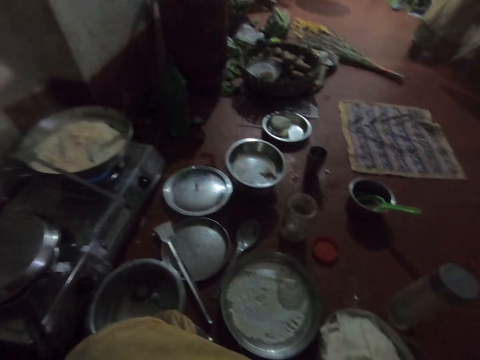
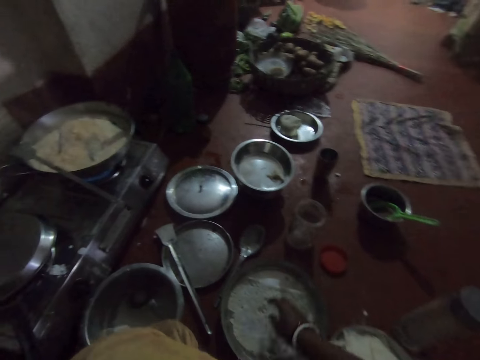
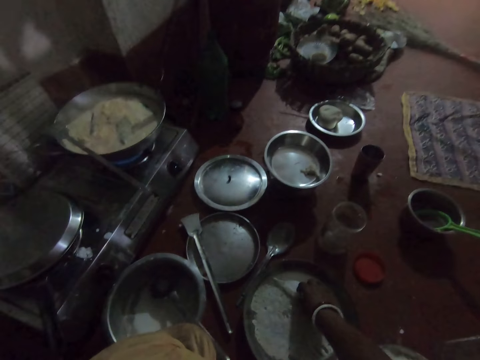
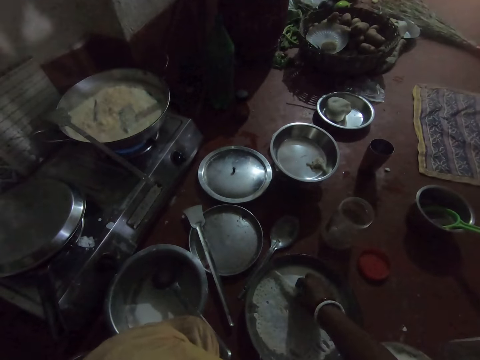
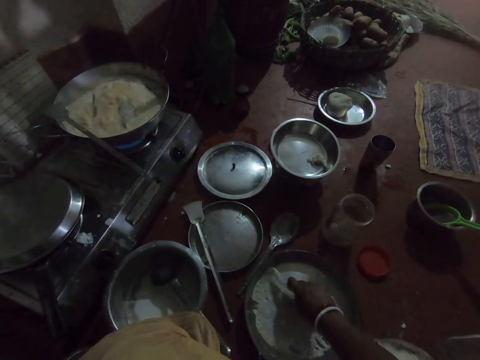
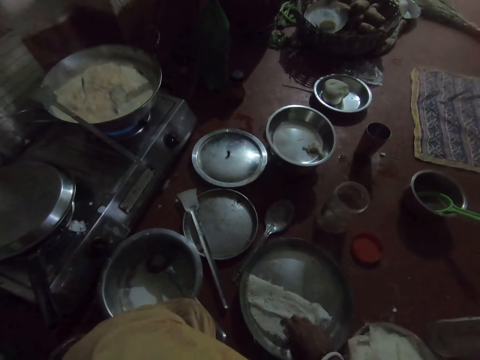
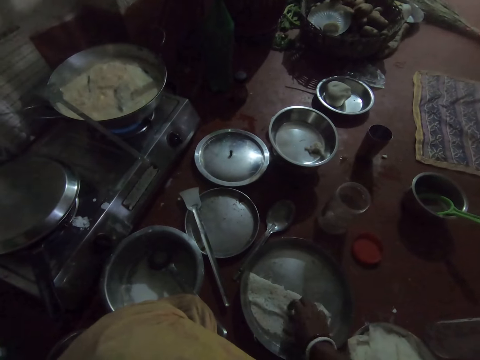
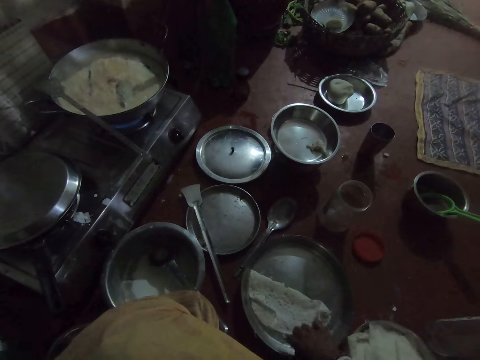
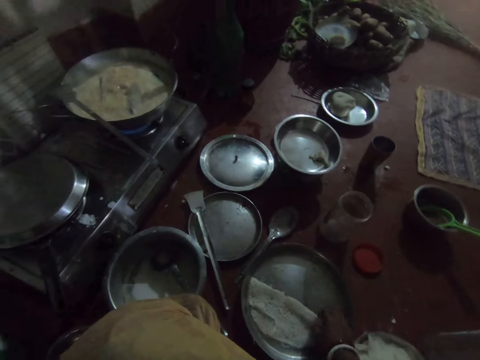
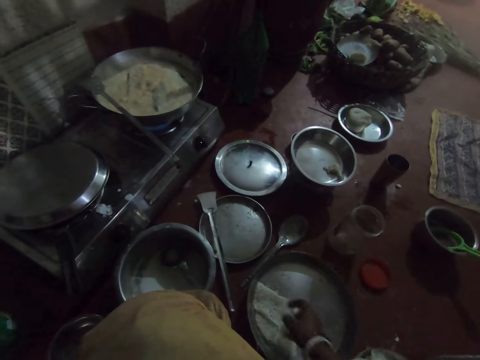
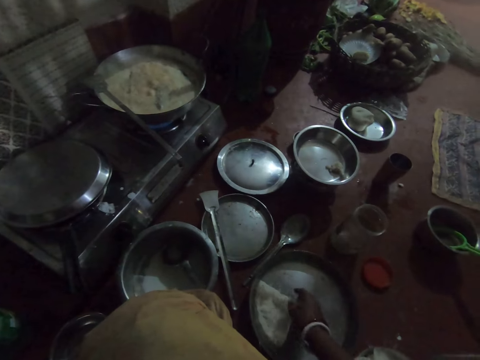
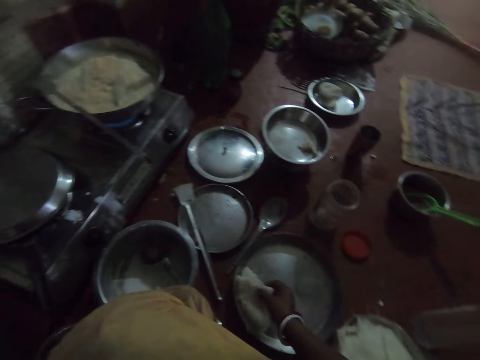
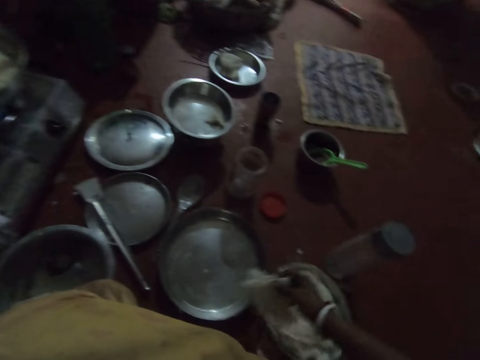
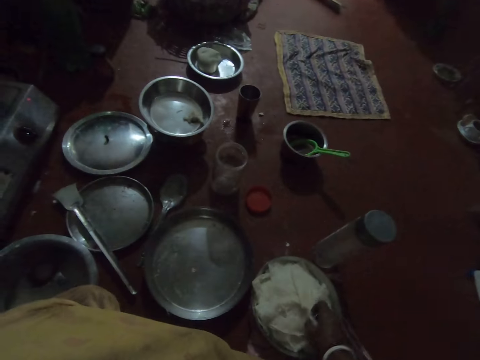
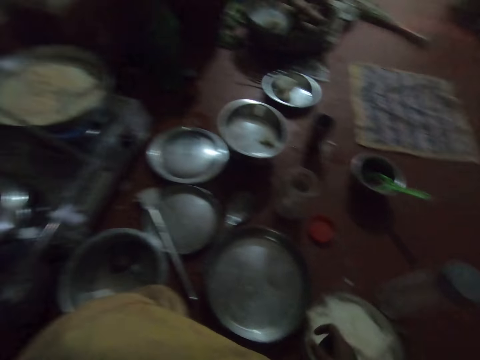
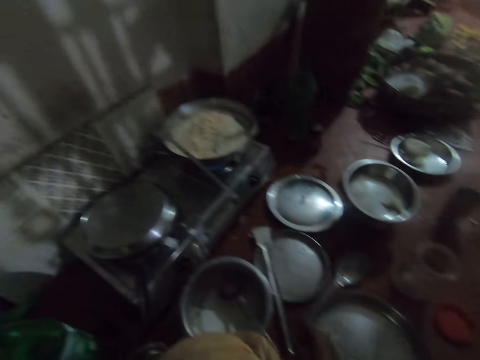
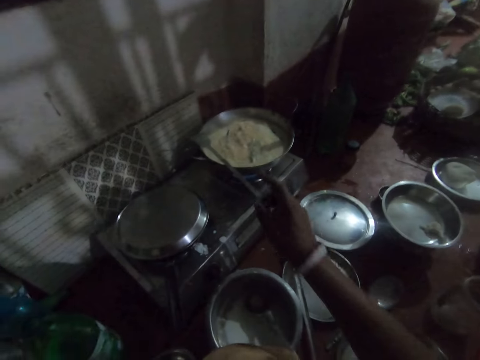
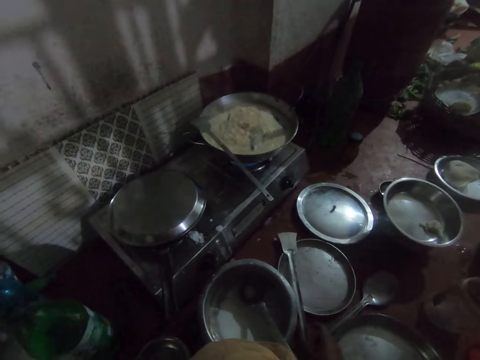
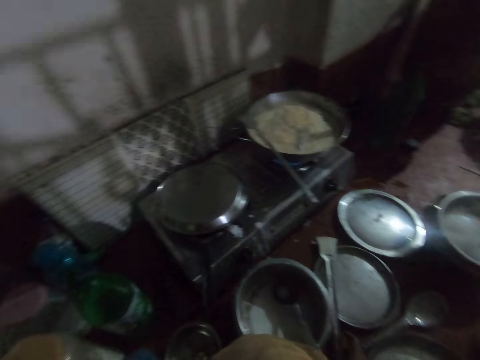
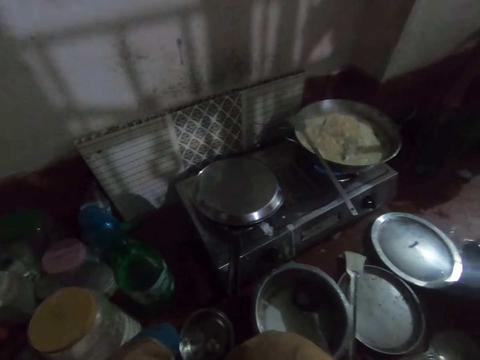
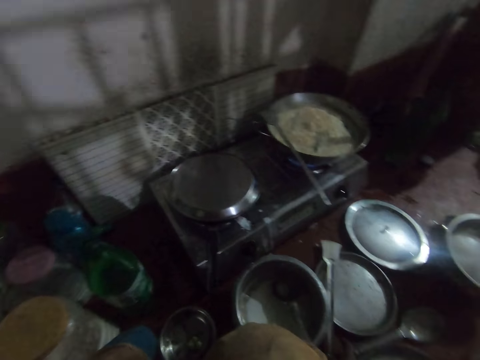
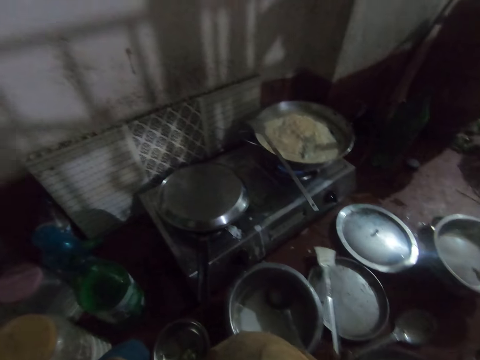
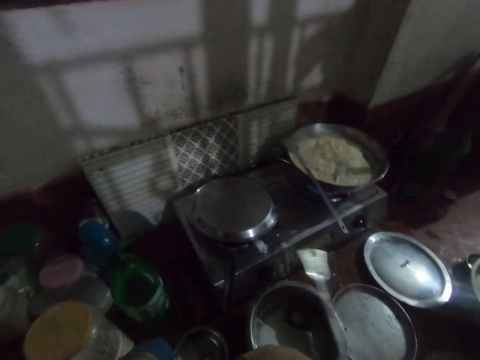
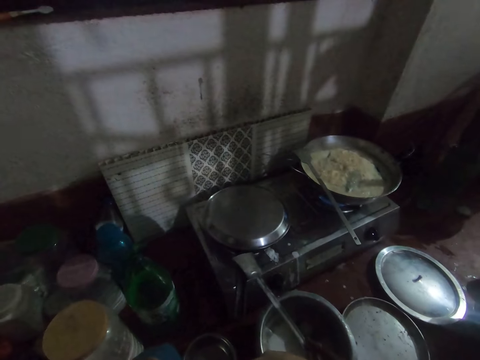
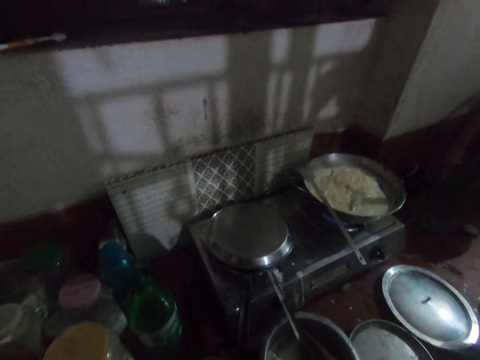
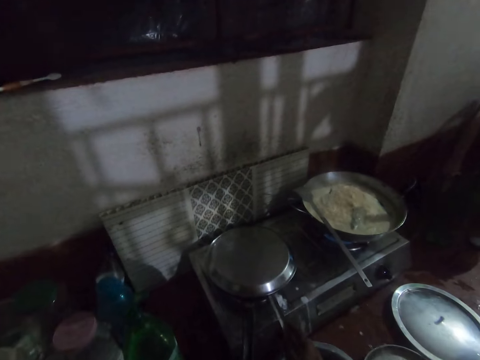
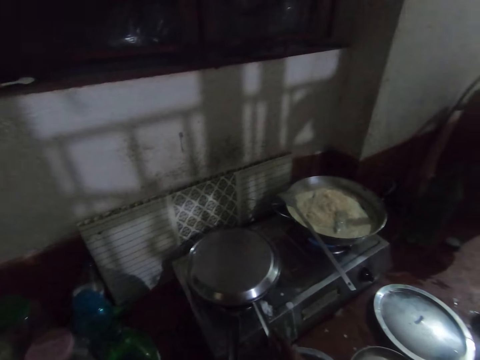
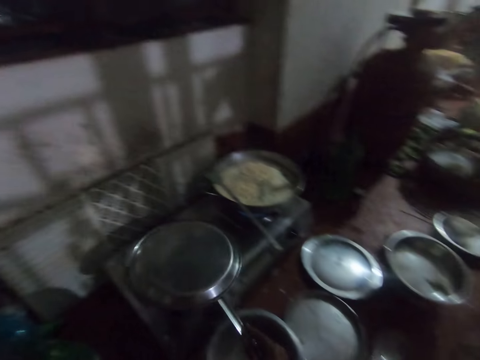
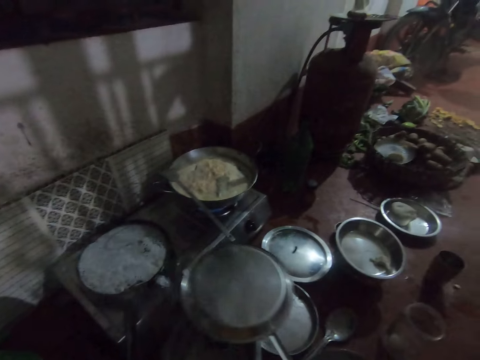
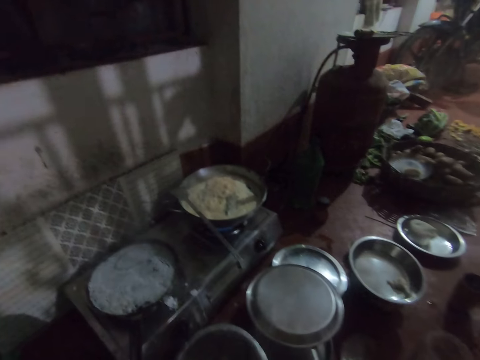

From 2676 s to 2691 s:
A woman moves around the kitchen. The camera wearer interacts with the woman. The woman walks away. The camera wearer folds some dosa in a pan with her right hand. She drops the dosa in a bowl with her right hand. She looks around. She picks up another spoon or spatula from a bowl with her right hand. She places the spatula under the lid or tray. She removes the tray from the pan with the spoon.

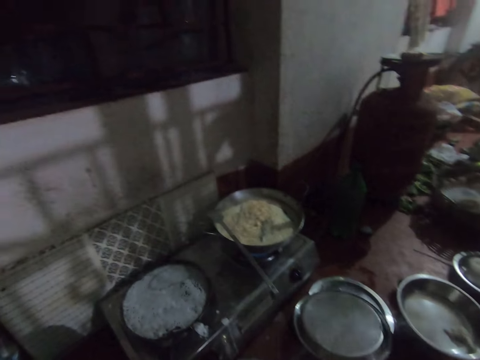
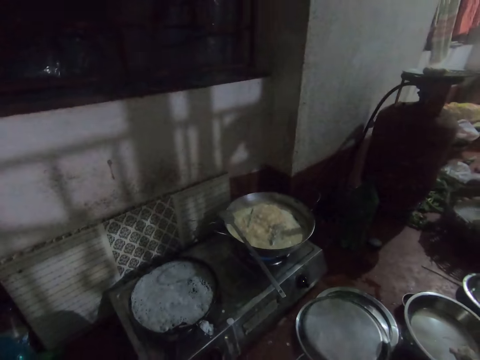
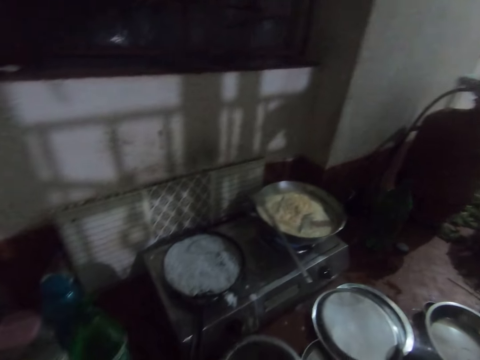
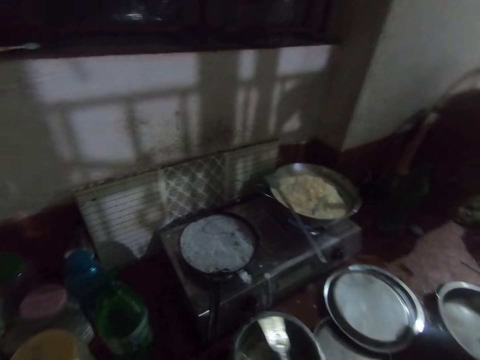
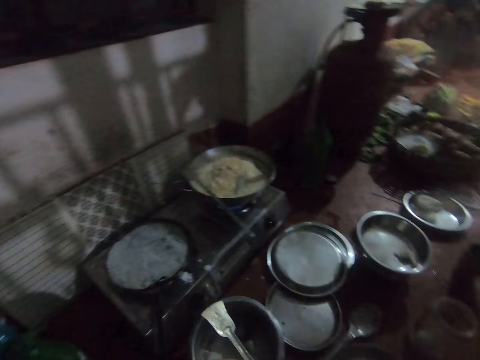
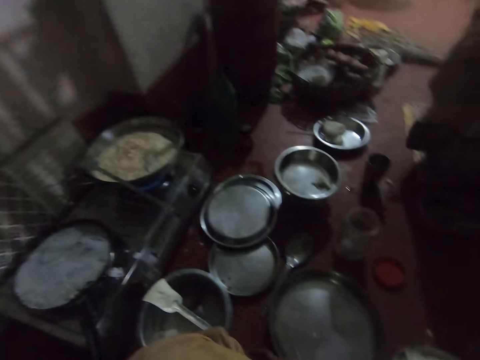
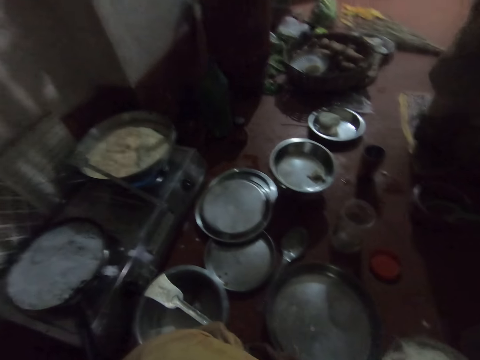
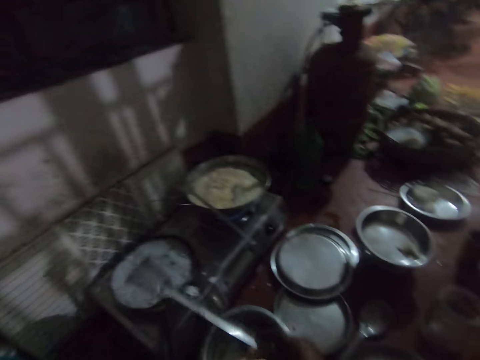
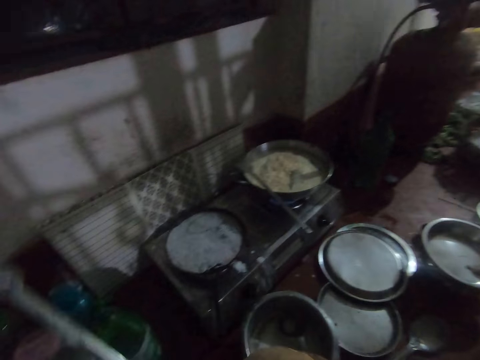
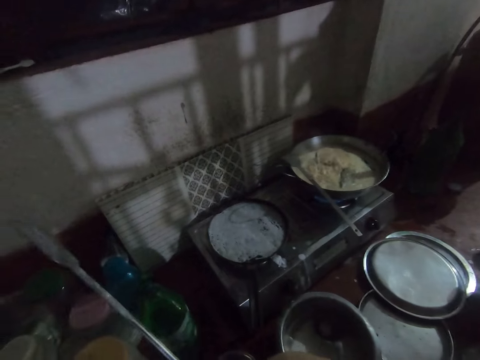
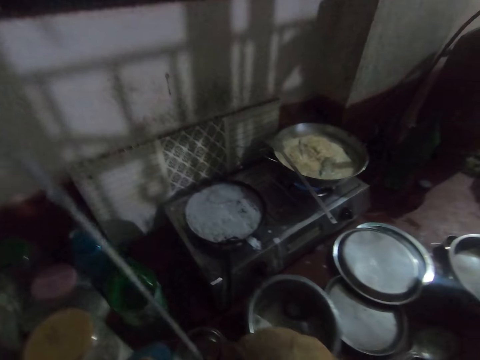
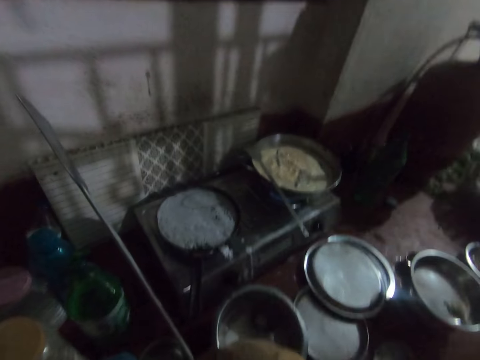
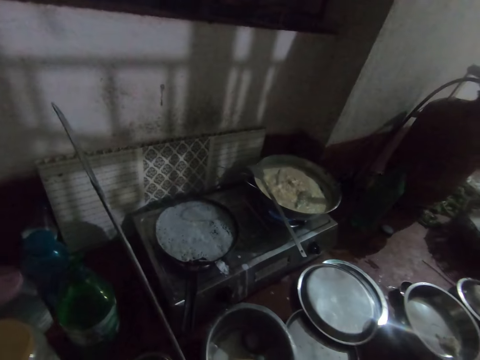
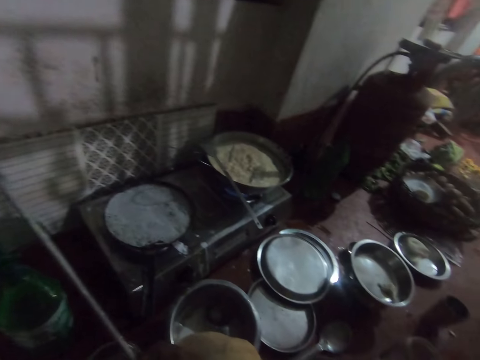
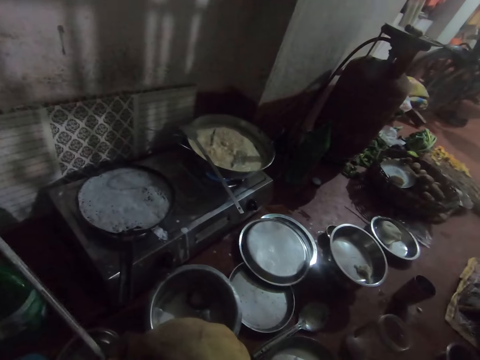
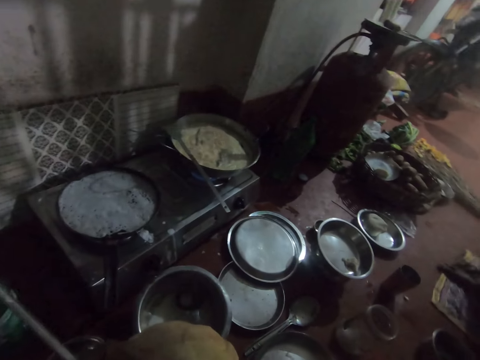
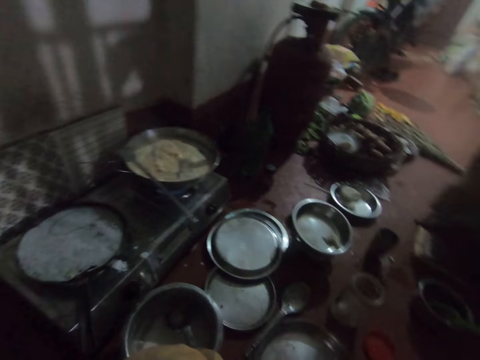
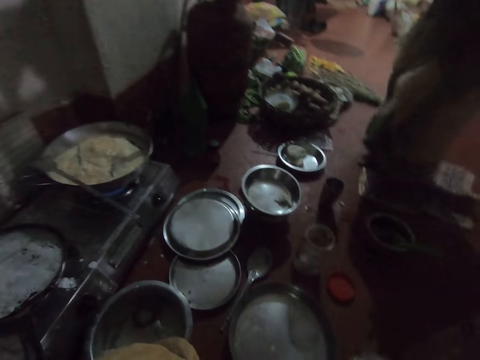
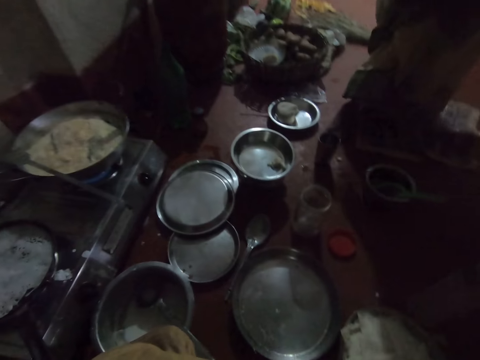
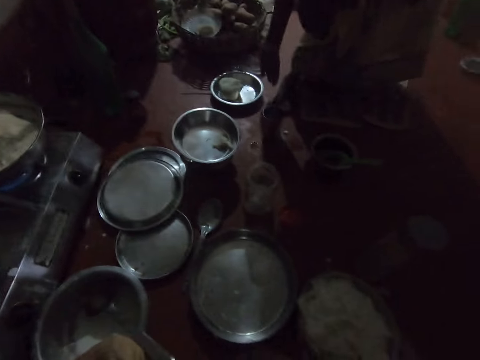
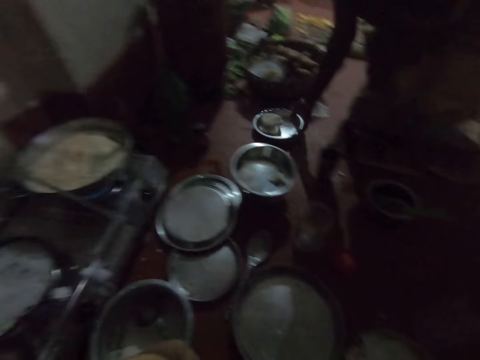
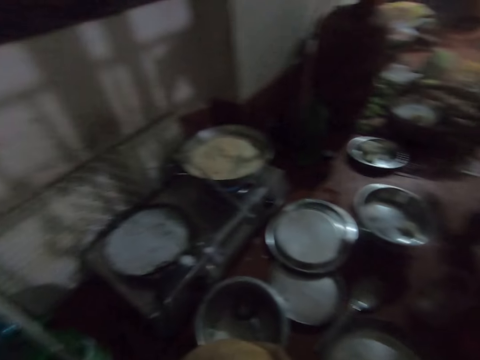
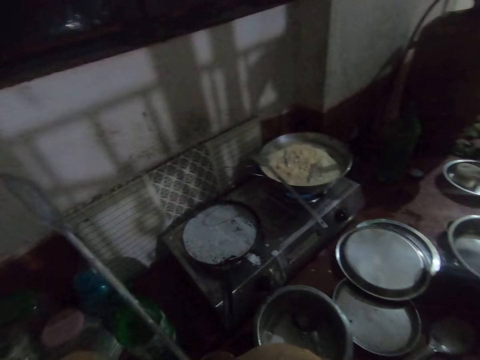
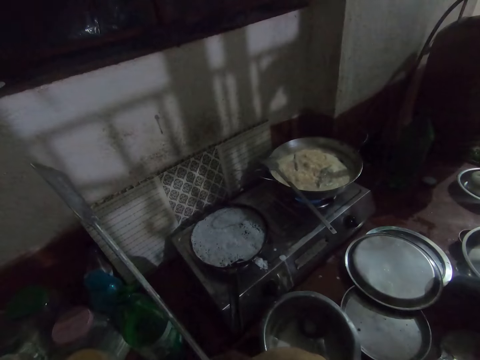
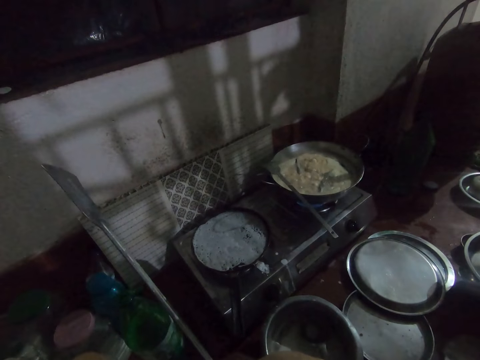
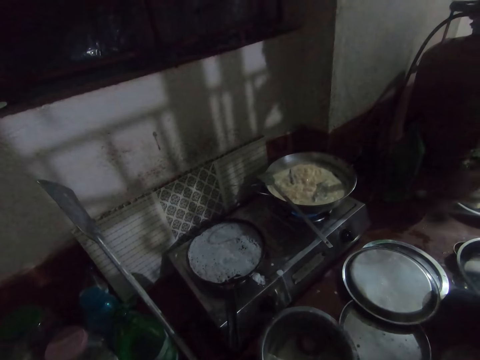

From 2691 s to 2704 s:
The camera wearer drops the tray on a bowl on the floor. She looks around. A woman stands next to the camera wearer. The camera wearer converses with the woman. She holds up the spoon with her right hand. The woman moves the tray on the floor with her right hand. The camera wearer stares at the food.
